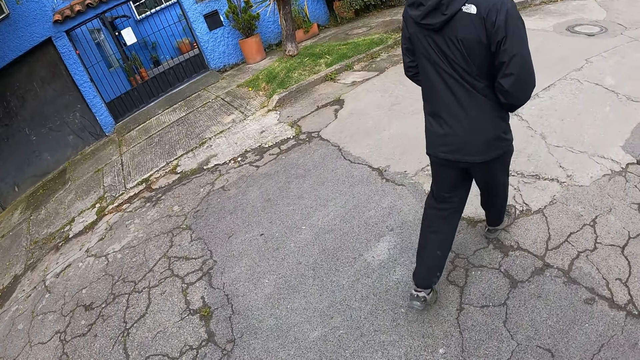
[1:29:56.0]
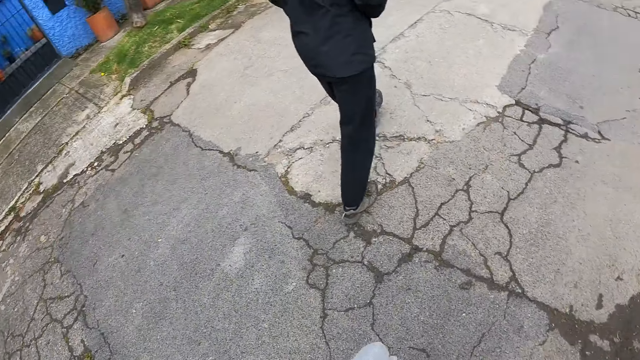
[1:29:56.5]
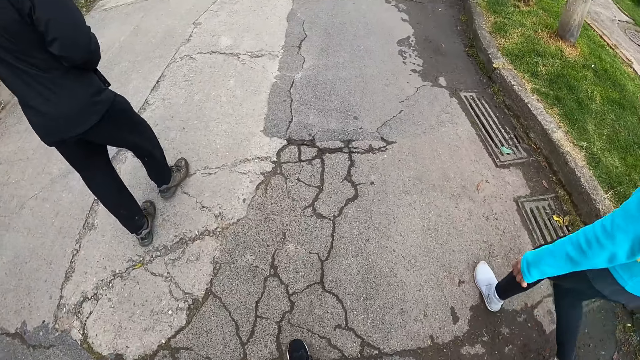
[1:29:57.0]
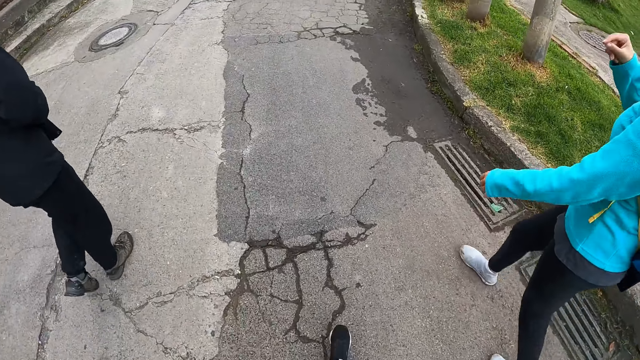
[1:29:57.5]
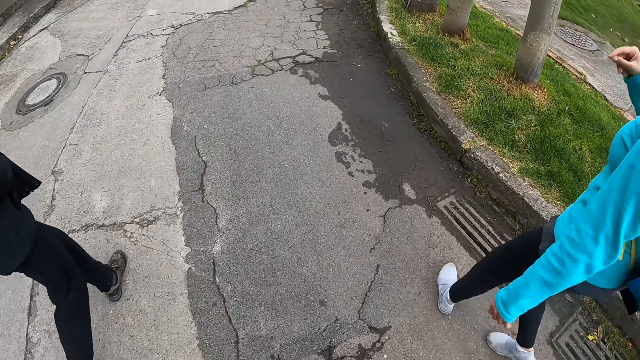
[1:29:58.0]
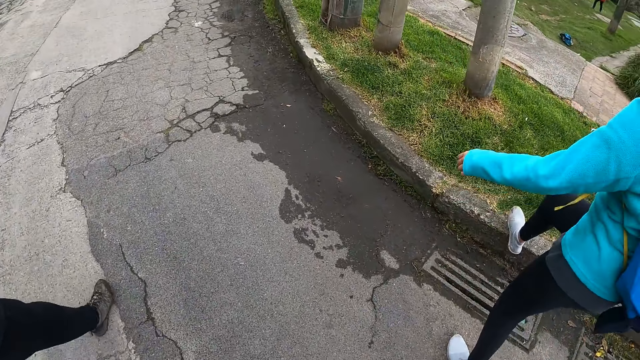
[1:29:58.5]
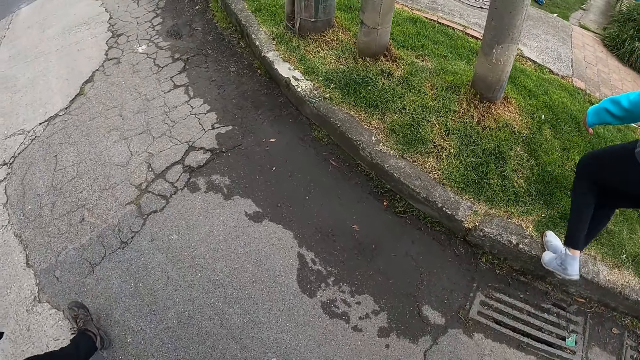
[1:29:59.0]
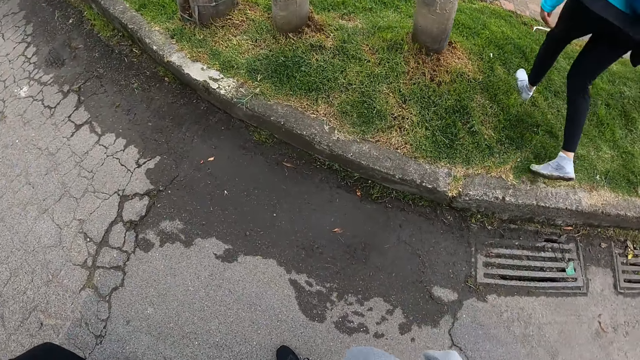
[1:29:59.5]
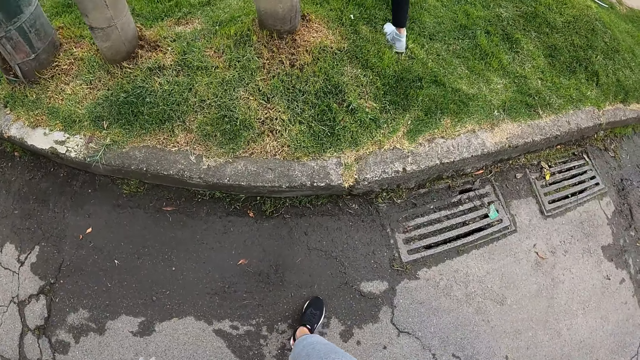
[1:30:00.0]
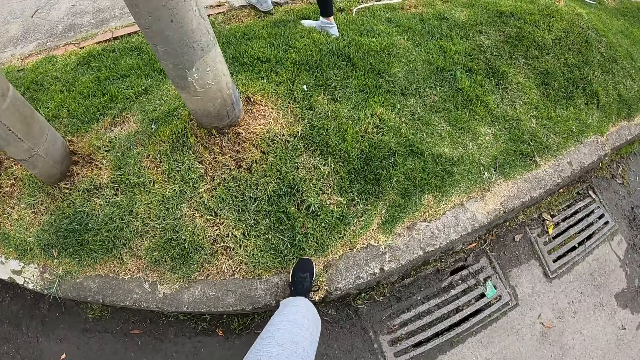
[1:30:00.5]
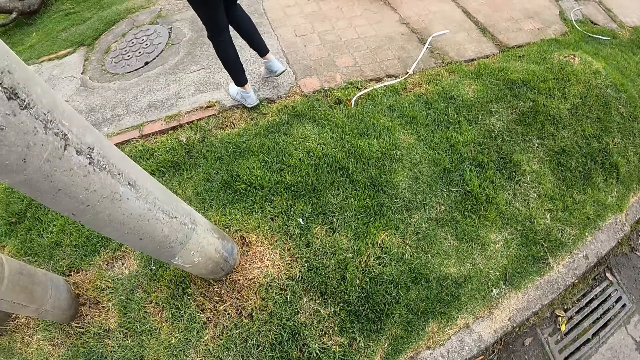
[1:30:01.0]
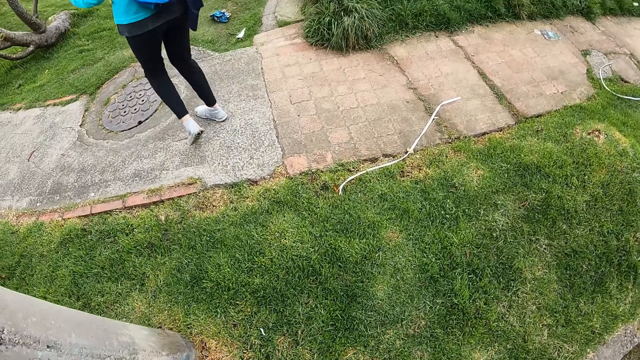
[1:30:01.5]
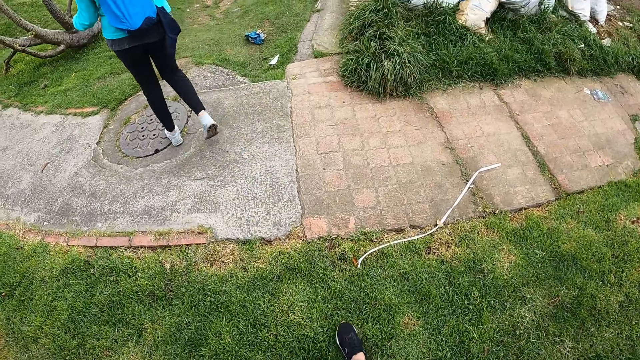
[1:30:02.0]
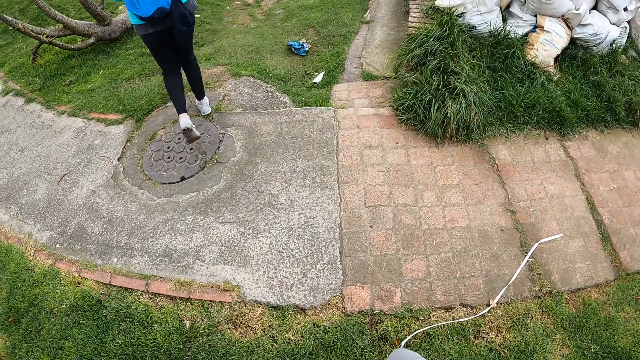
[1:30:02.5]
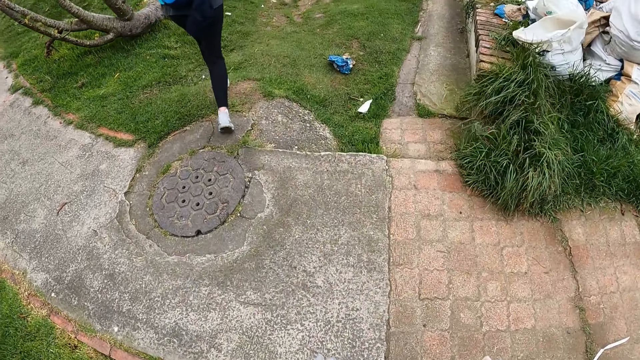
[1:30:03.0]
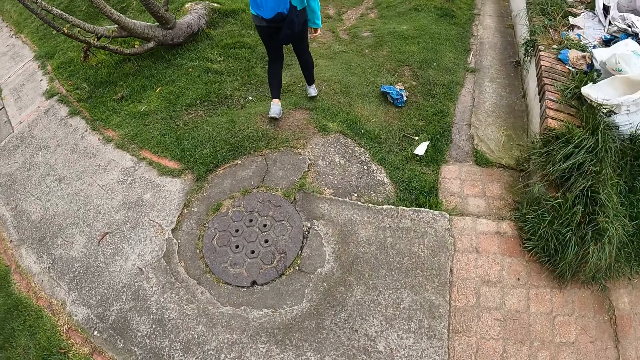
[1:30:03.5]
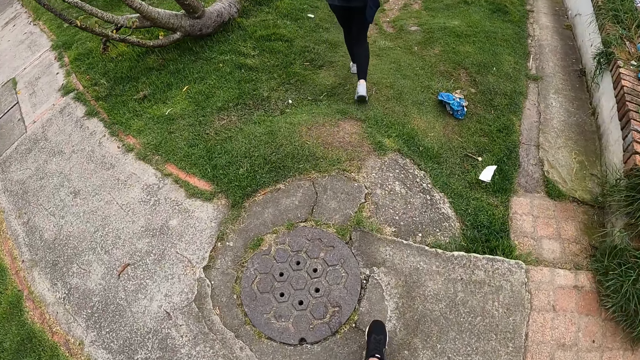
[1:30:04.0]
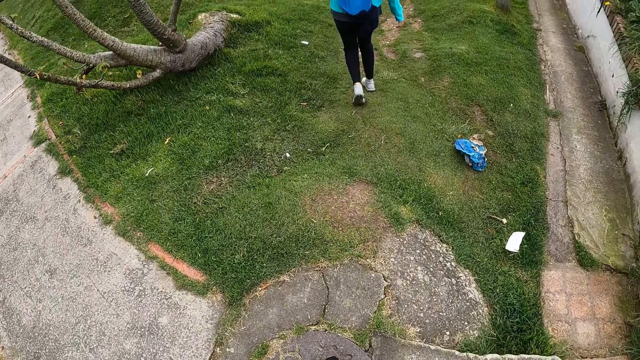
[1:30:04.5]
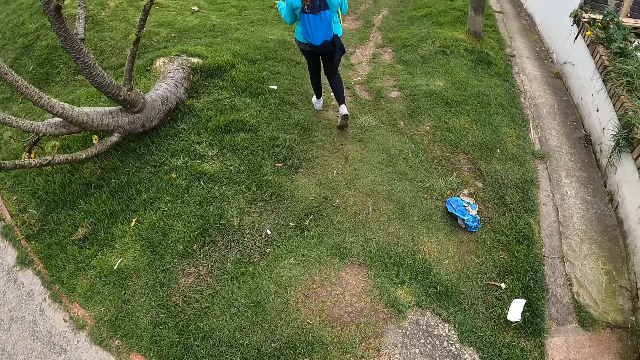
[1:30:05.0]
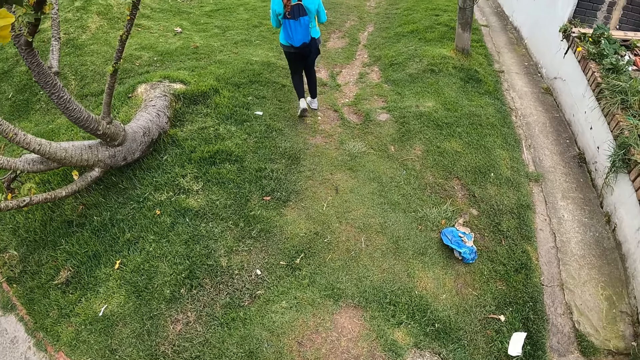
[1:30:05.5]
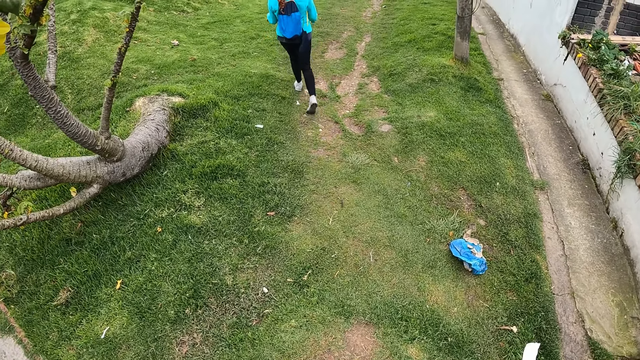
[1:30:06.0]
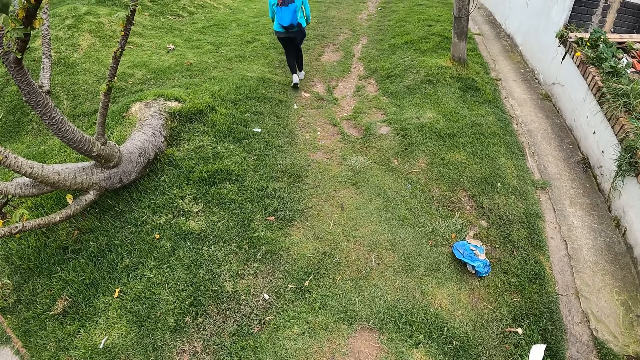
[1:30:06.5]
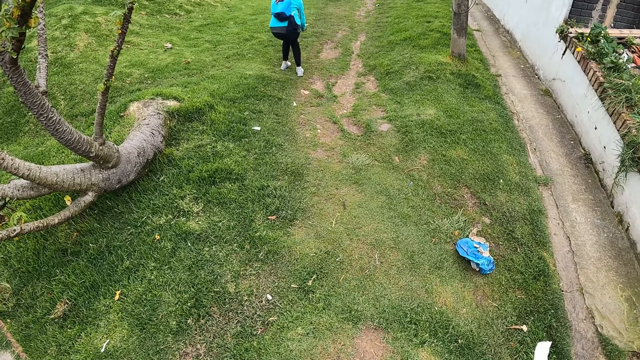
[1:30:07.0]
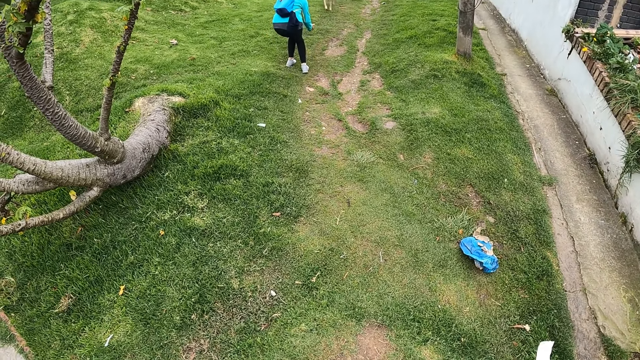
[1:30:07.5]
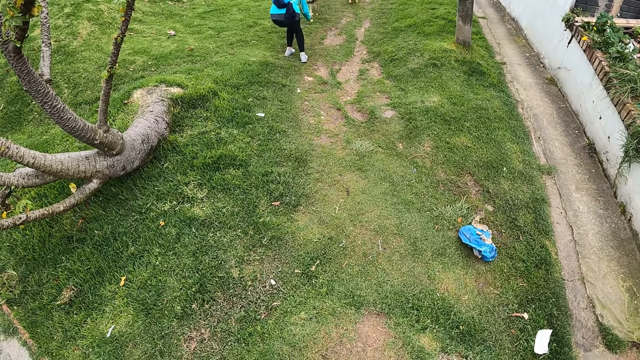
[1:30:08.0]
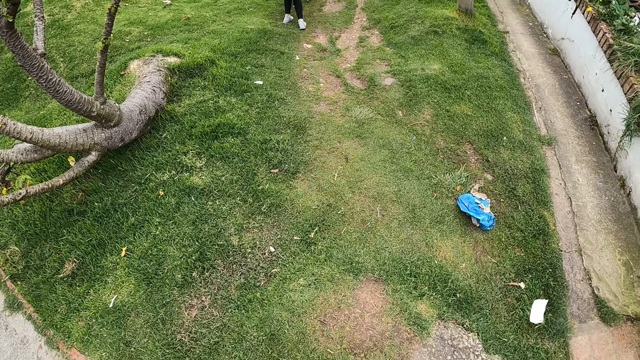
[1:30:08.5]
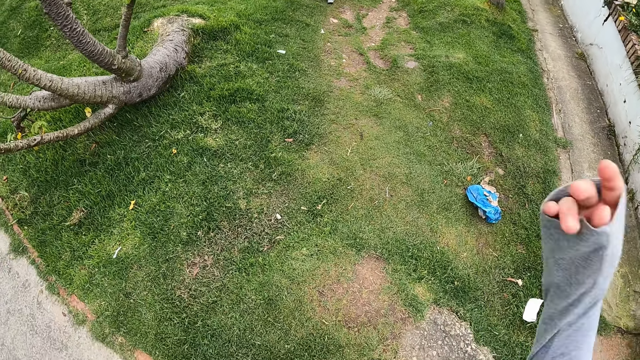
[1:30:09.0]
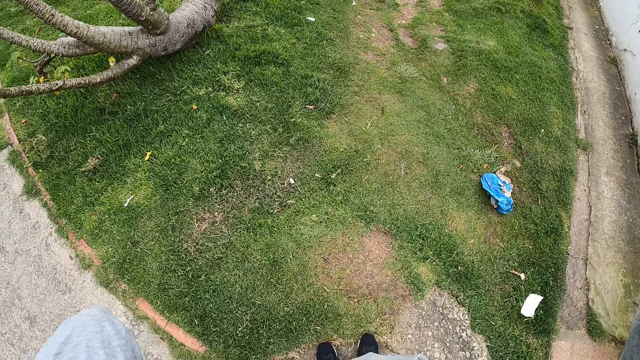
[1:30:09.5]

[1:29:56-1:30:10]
The camera wearer looks down. The woman crosses a lawn to a pathway. The woman gestures with both hands. The camera wearer walks to the right. They cross the lawn to the pathway. They step on the grass. The woman walks on the lawn from the pathway. The camera wearer looks down, looks in front and stops. A dog runs to the woman.

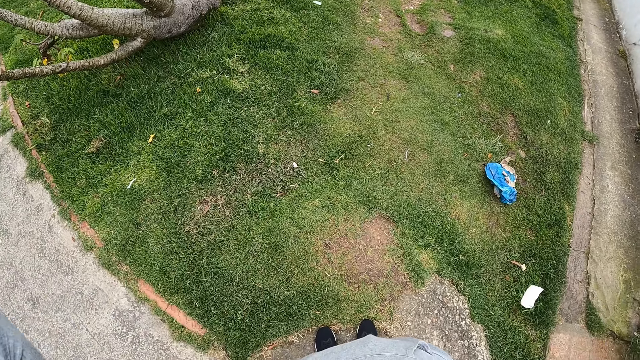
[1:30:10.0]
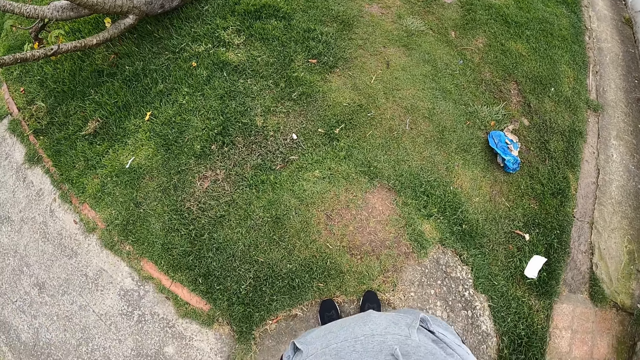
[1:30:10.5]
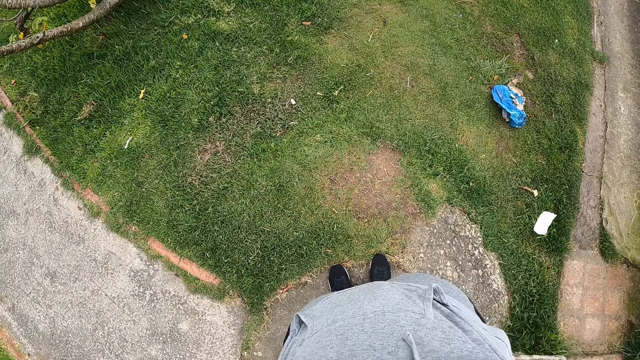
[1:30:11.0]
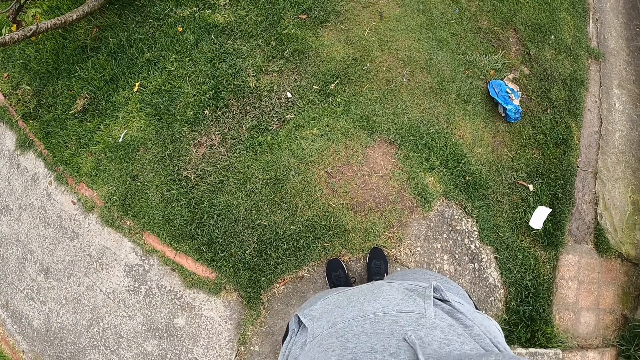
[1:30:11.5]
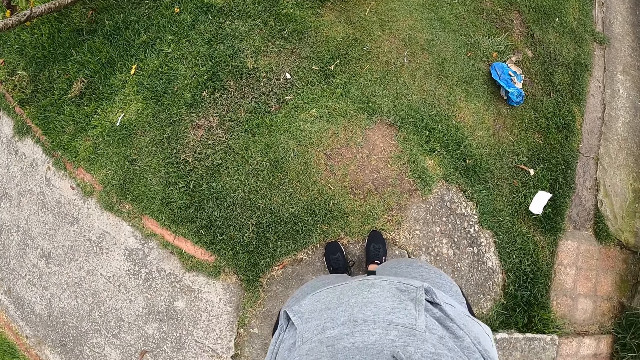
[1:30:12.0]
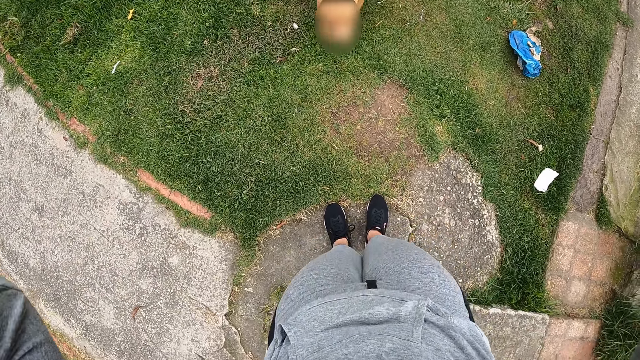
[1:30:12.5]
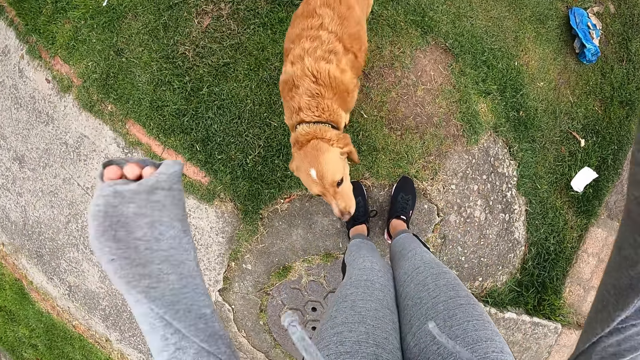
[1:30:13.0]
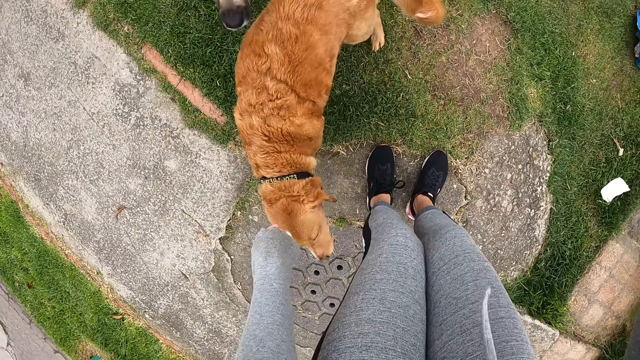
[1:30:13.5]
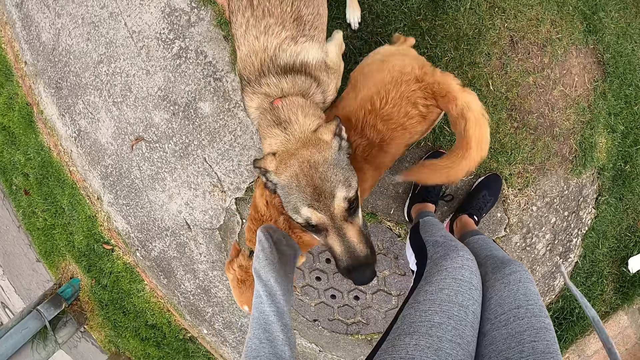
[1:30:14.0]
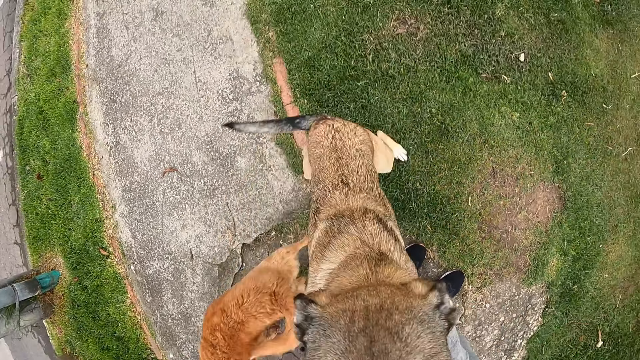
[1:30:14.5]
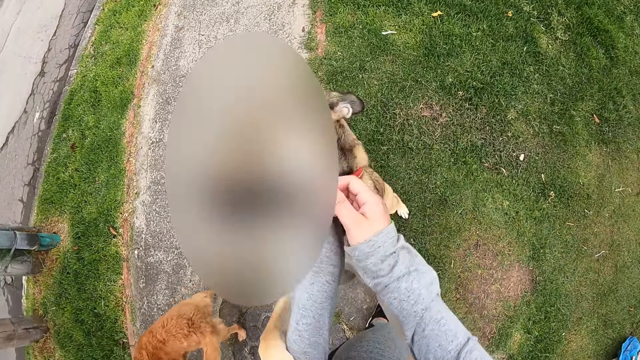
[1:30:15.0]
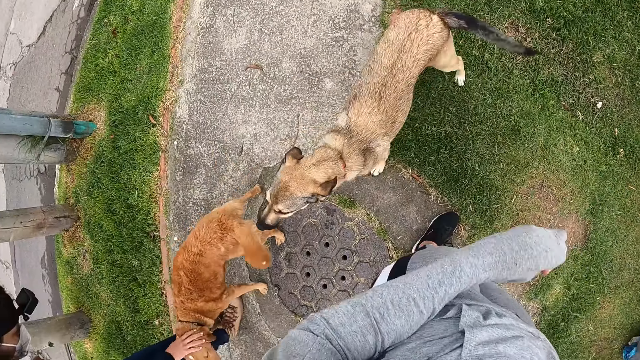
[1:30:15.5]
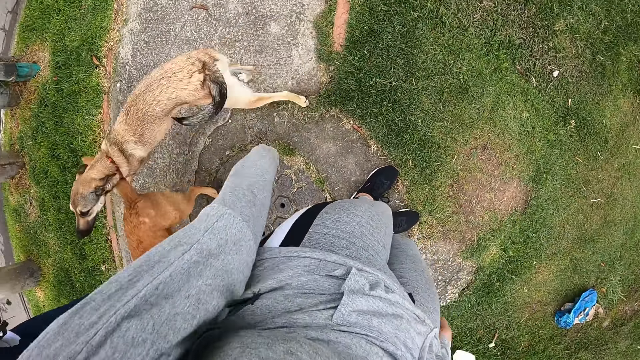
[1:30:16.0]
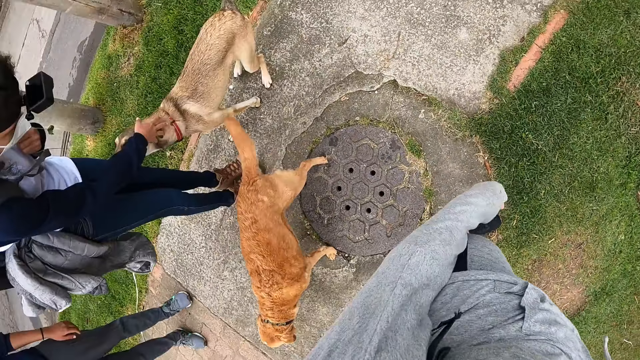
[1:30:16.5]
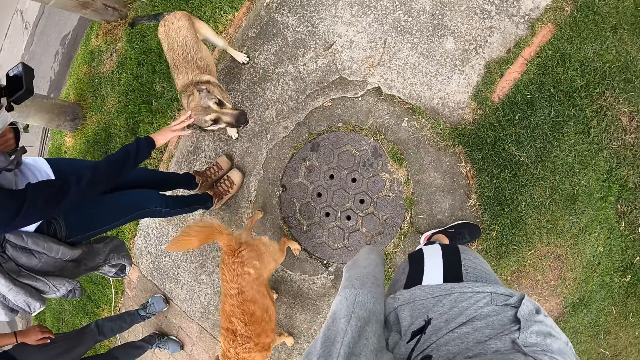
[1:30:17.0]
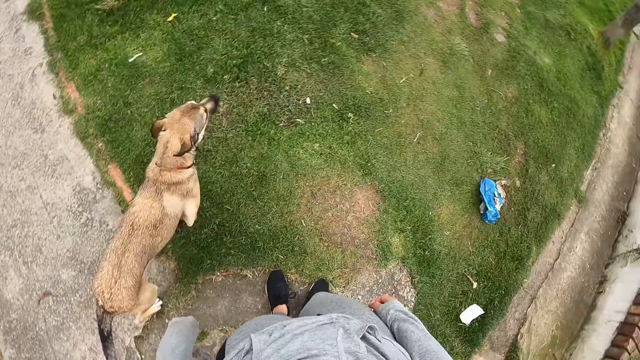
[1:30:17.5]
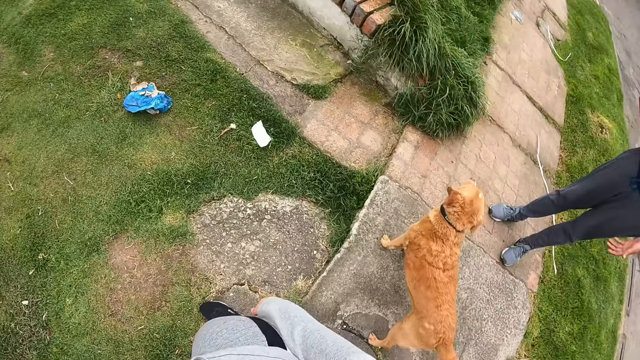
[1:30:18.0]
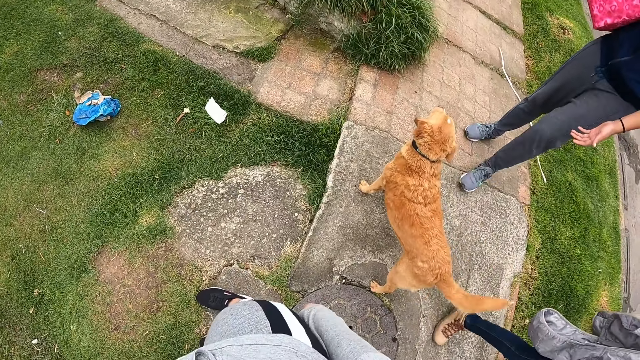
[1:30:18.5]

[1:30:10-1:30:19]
The camera wearer raises her right hand. She looks down. A dog runs to the camera wearer. The camera wearer rubs the dog's head with her left hand. Another dog jumps on the camera wearer. The camera wearer rubs the other dog's head with her hands. She holds a dog with both hands. A woman rubs another dog with her right hand. Another dog runs towards the woman. The woman rubs that dog with her right hand. That dog runs to the lawn.
